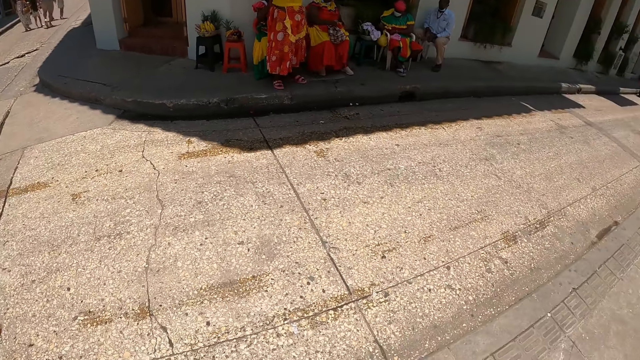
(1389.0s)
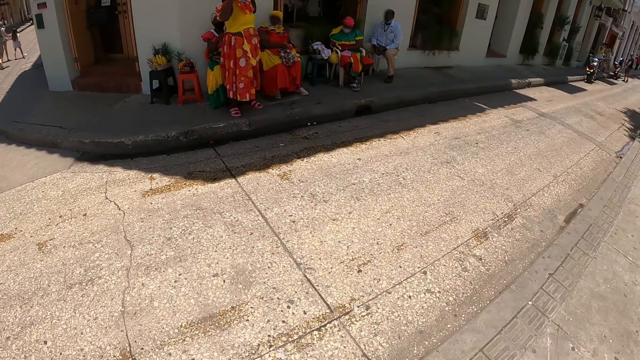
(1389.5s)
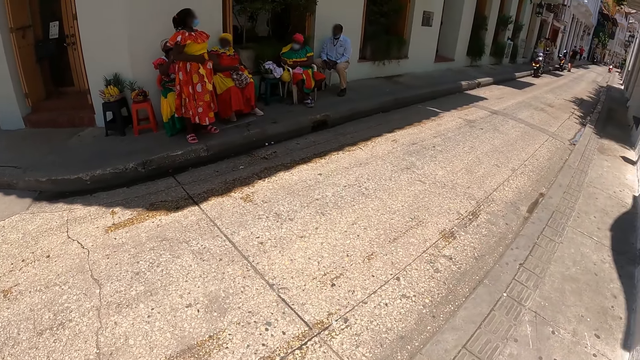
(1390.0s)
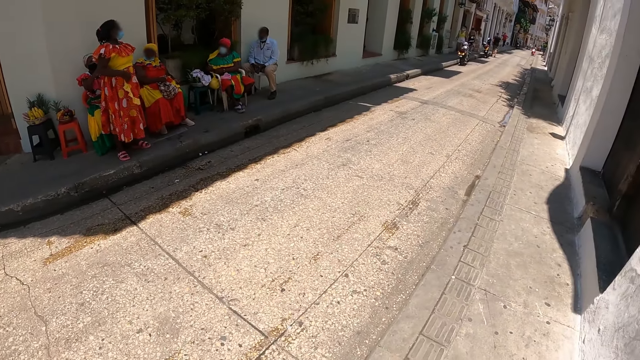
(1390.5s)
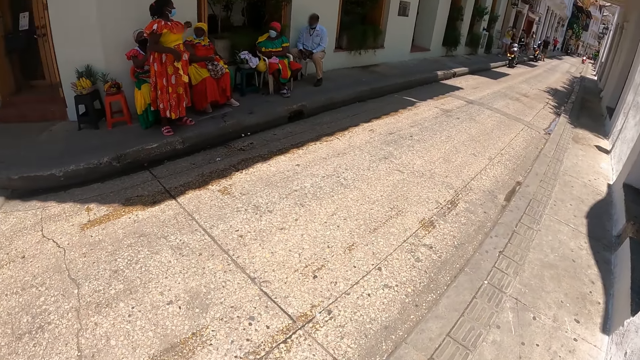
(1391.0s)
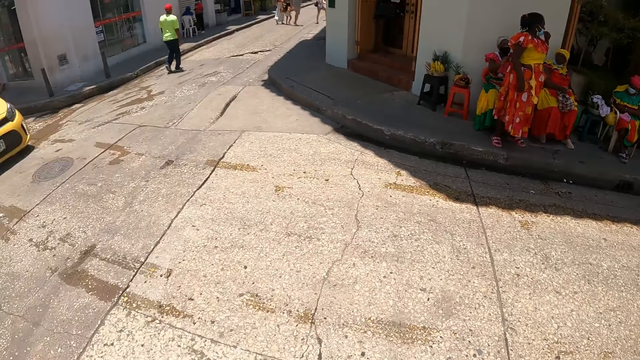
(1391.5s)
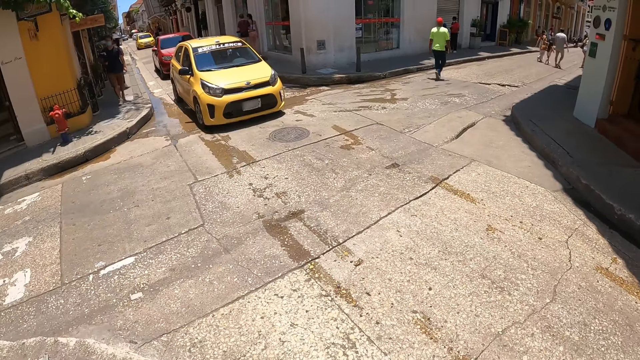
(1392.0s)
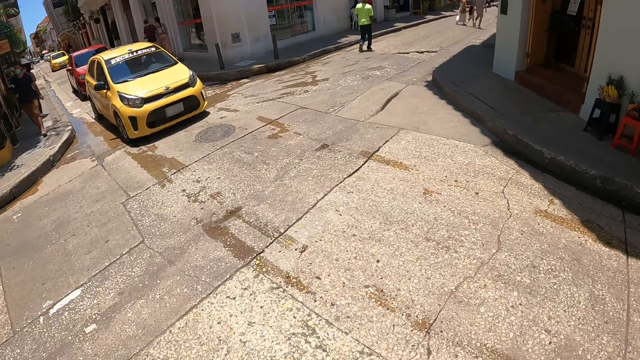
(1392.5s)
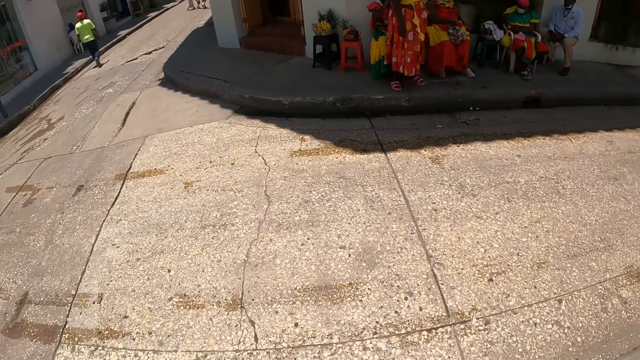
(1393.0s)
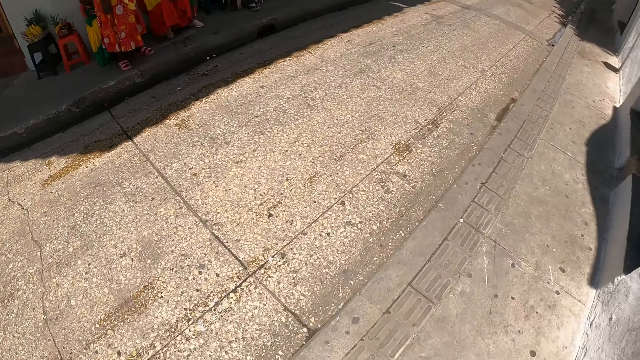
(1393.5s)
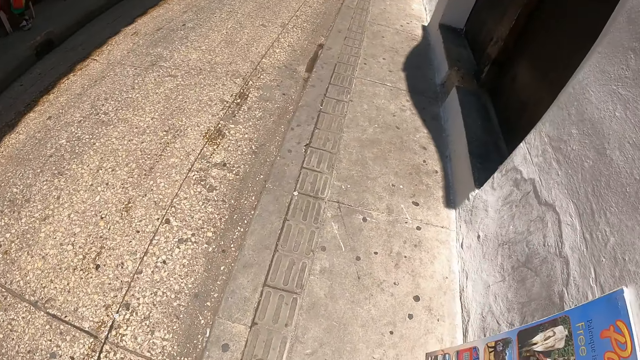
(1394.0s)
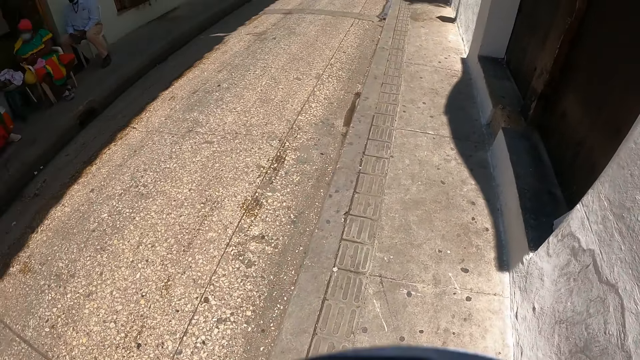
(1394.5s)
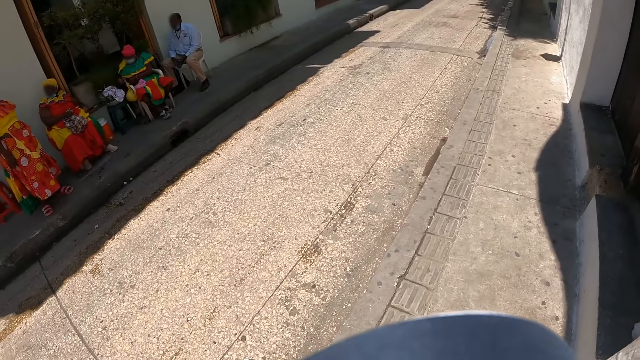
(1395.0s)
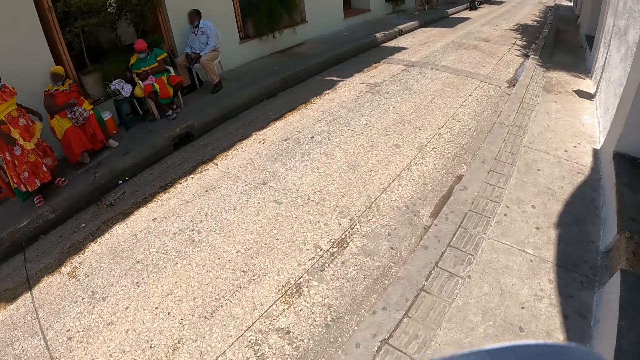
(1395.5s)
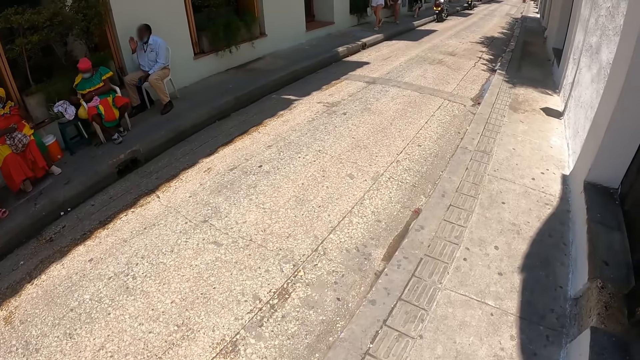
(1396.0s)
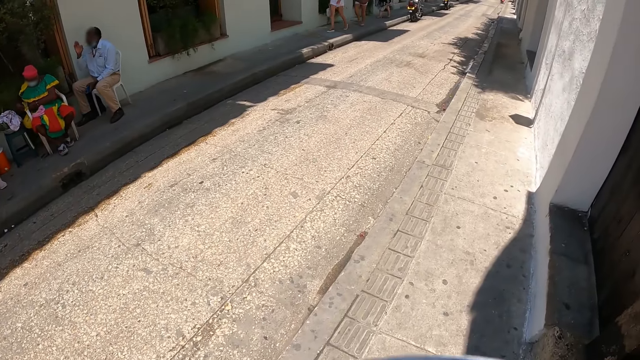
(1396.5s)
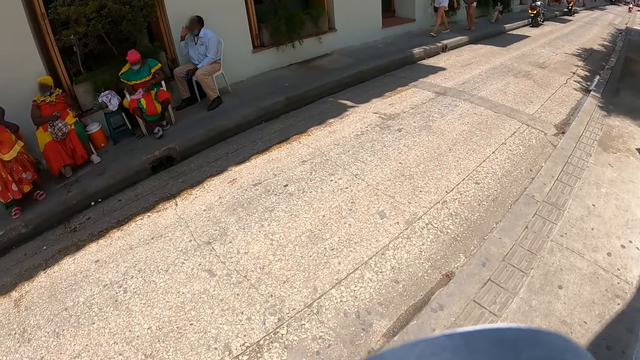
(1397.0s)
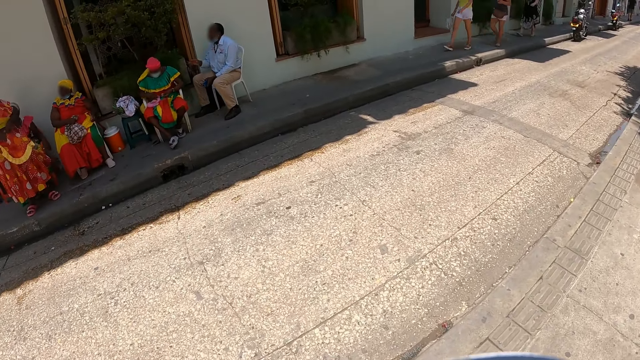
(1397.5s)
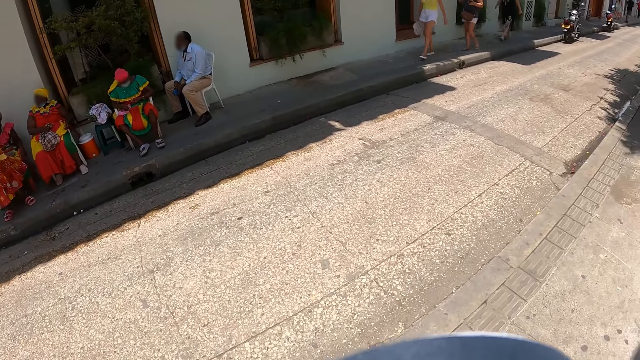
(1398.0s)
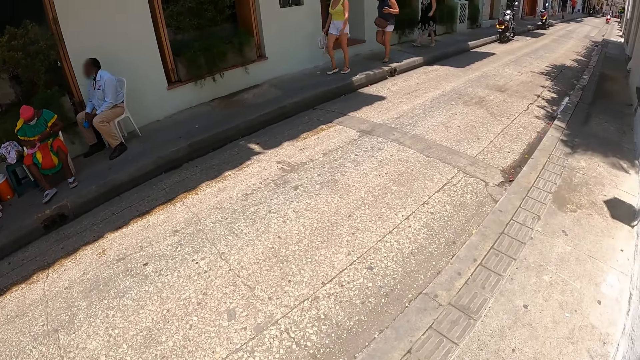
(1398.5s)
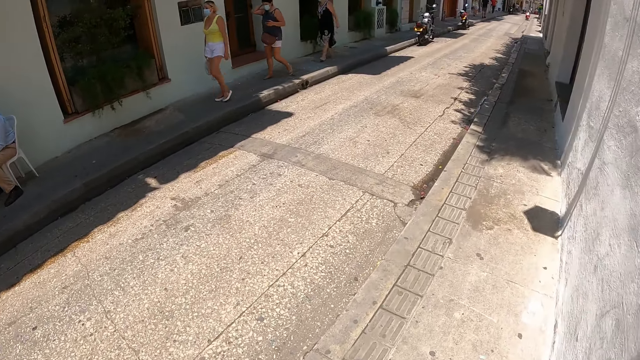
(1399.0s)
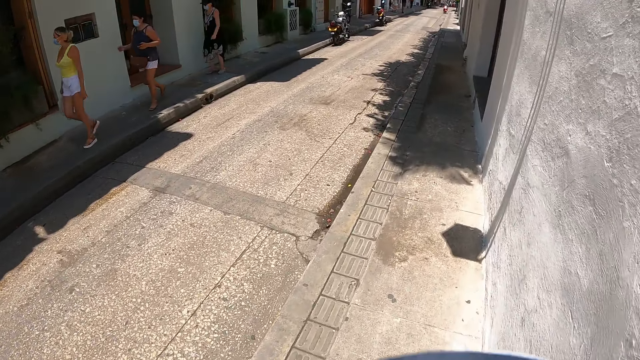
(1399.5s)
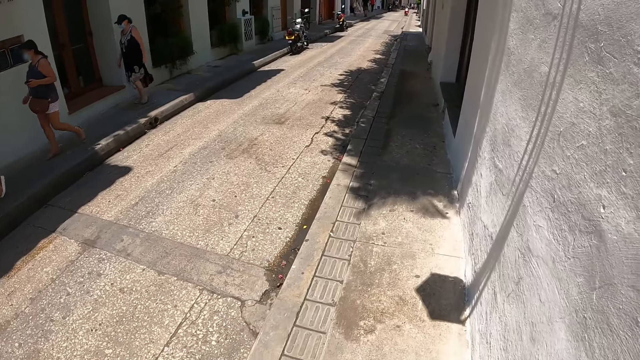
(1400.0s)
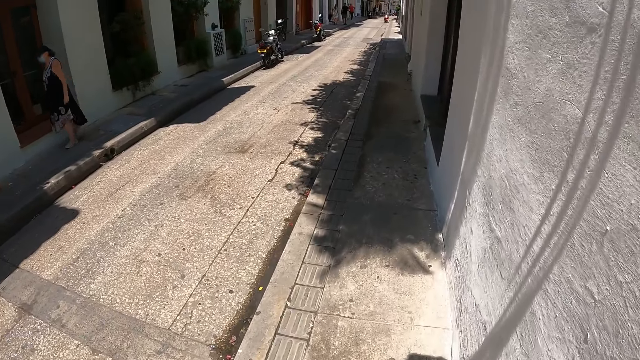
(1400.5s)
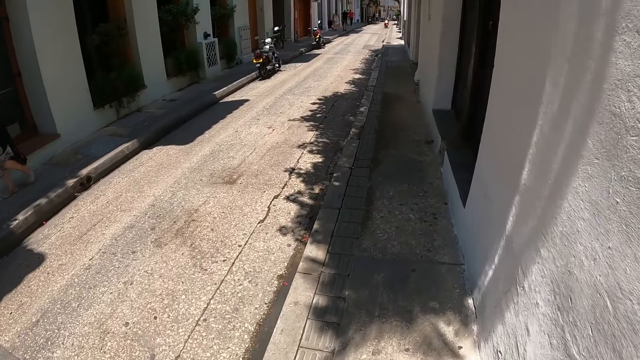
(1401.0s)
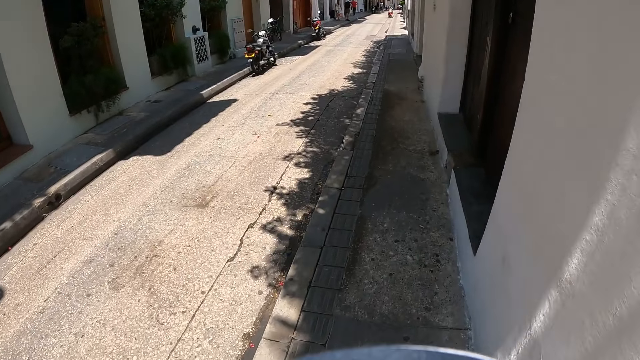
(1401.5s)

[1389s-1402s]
The camera wearer walks on the sidewalk.

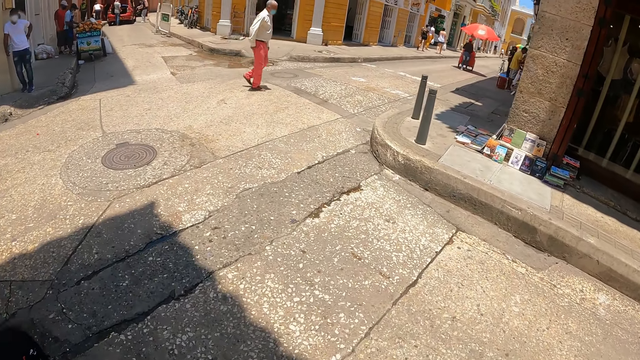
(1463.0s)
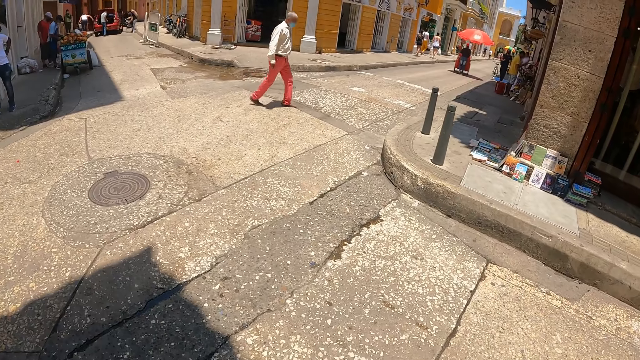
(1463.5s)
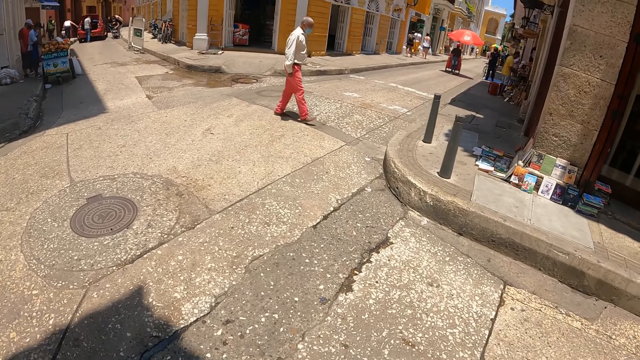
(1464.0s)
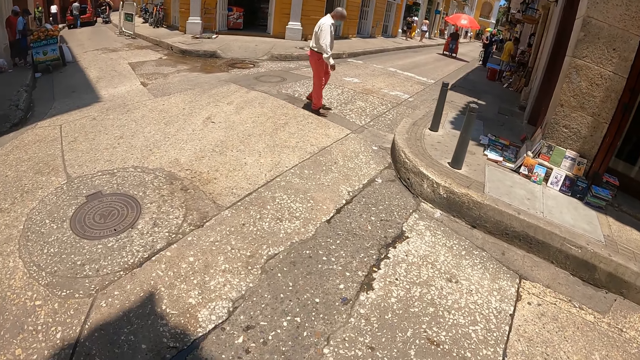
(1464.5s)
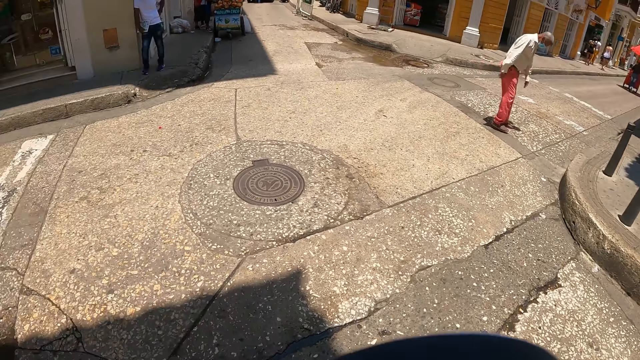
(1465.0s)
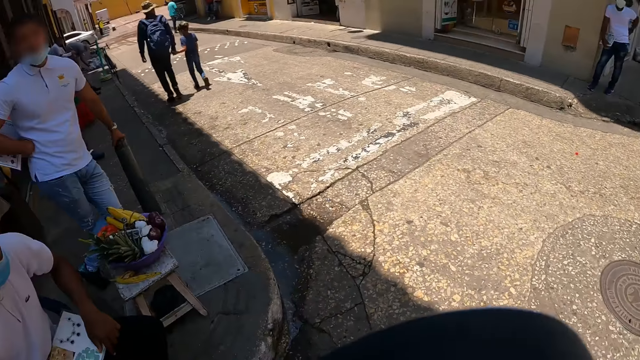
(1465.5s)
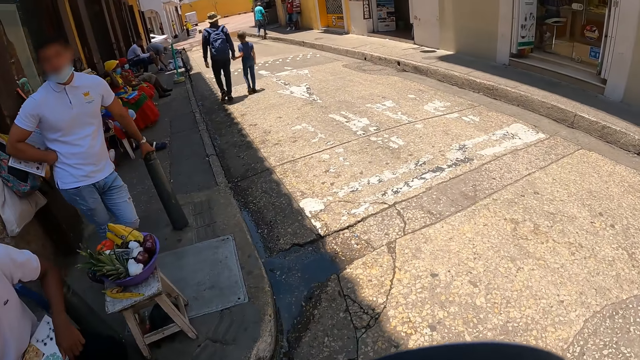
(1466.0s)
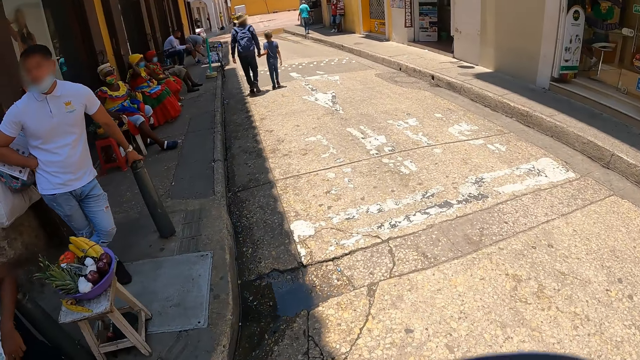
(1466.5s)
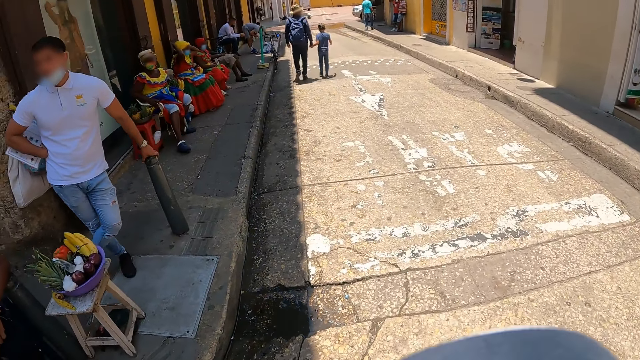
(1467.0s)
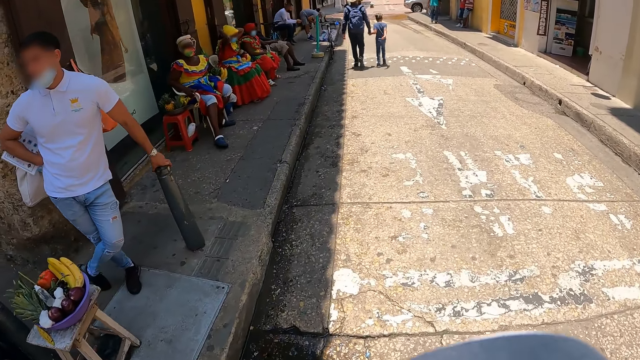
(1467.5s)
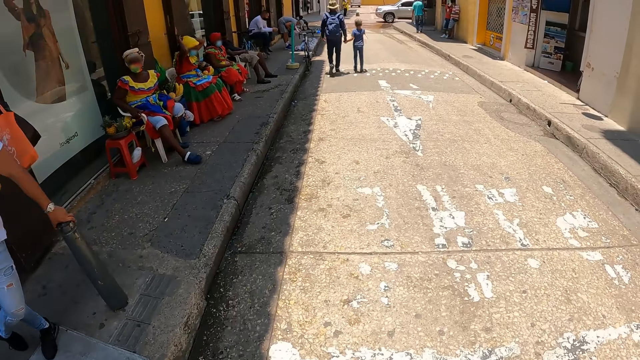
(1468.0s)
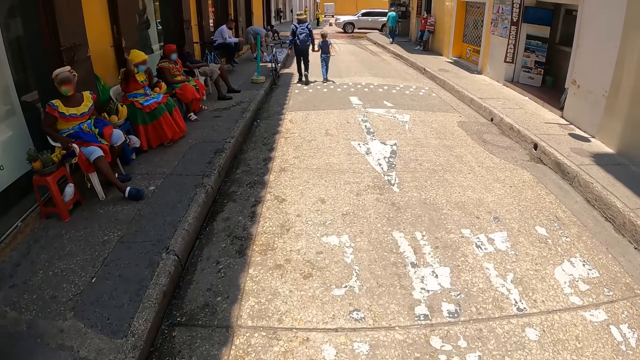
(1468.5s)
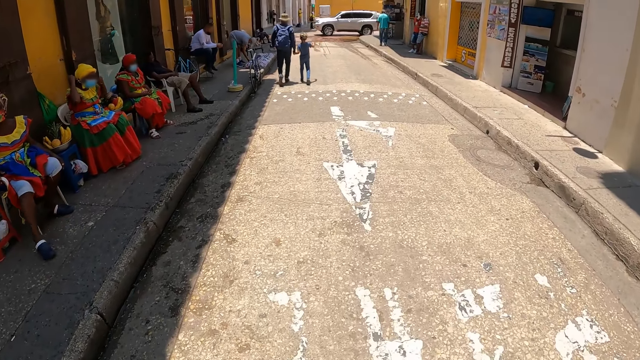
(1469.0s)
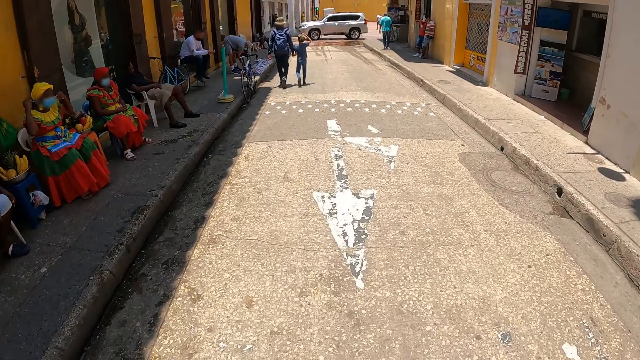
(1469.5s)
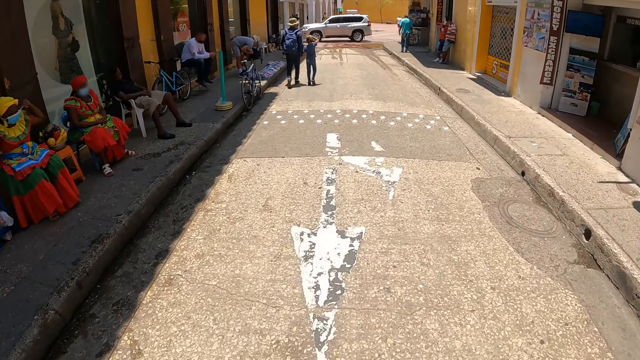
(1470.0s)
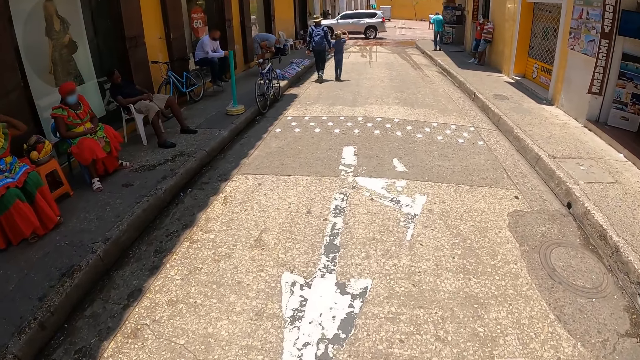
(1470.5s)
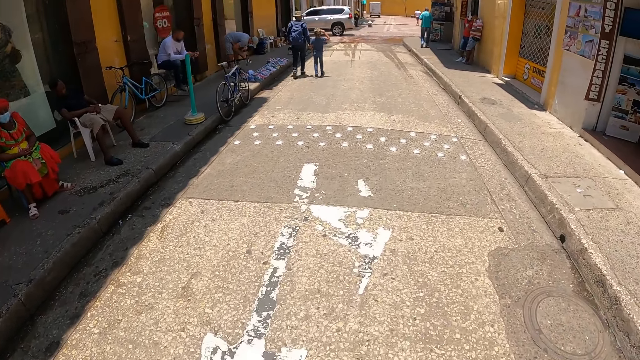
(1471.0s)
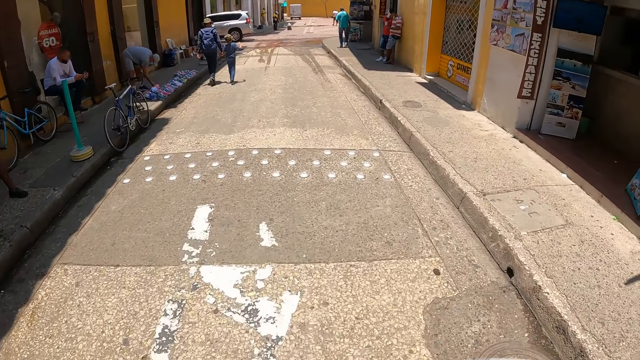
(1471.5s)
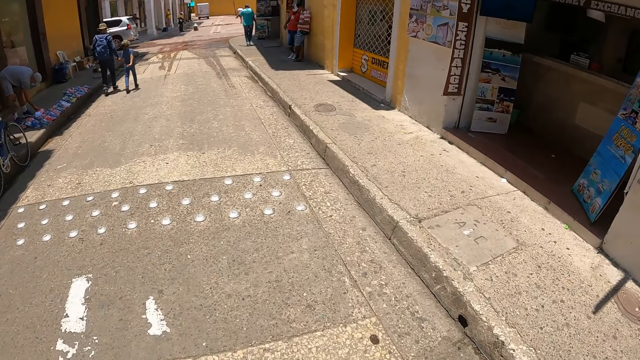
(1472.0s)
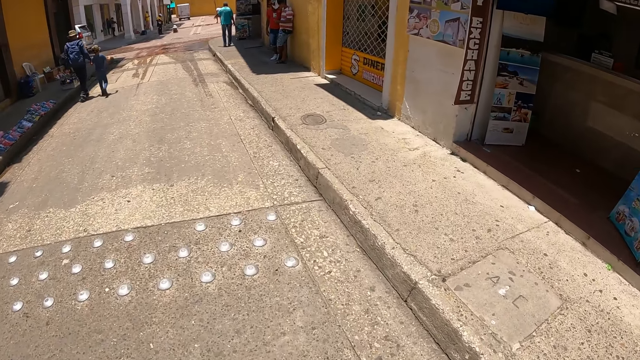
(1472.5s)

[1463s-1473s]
The camera wearer walks on the road. They look around. They walk on the street.
